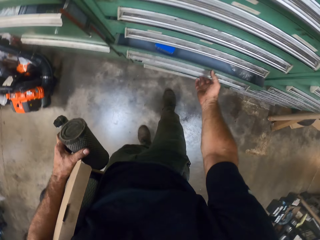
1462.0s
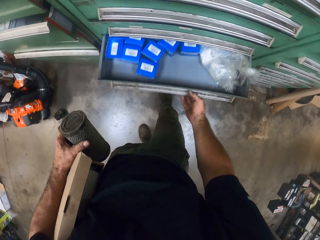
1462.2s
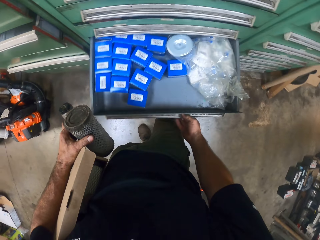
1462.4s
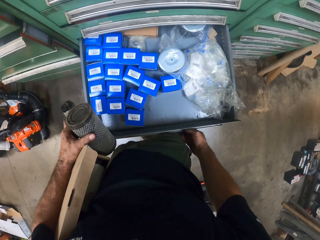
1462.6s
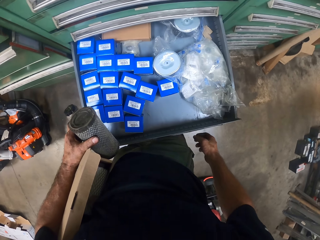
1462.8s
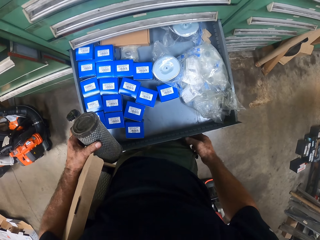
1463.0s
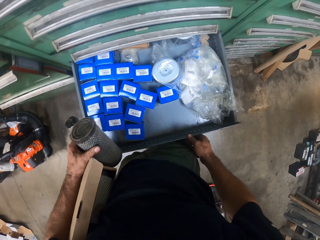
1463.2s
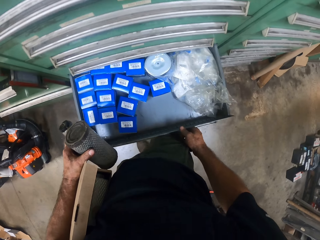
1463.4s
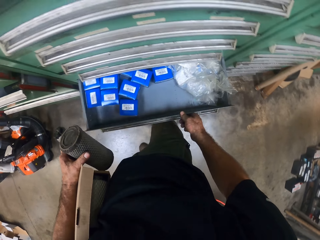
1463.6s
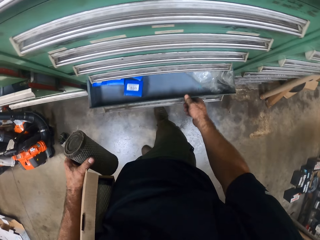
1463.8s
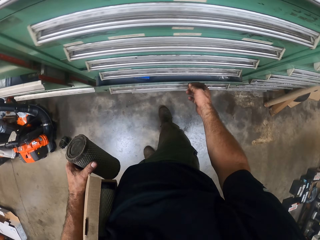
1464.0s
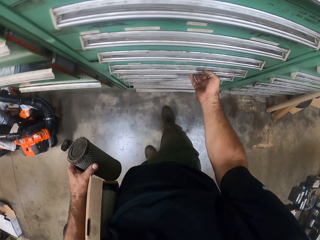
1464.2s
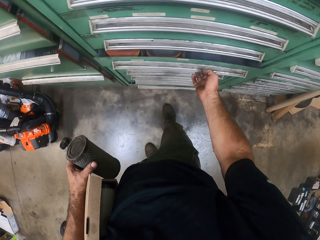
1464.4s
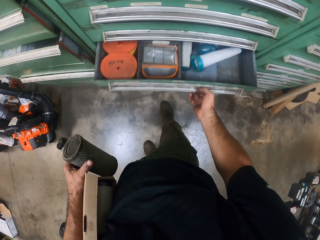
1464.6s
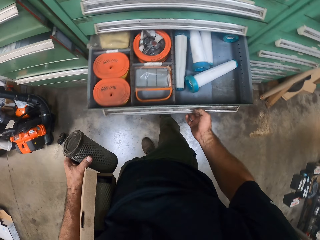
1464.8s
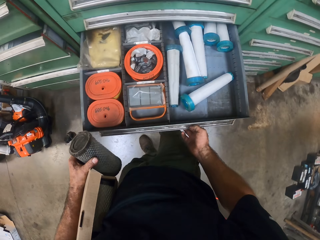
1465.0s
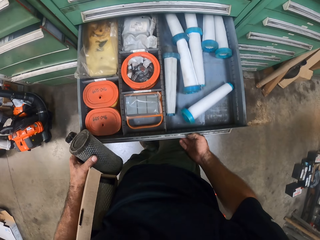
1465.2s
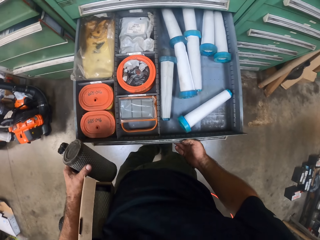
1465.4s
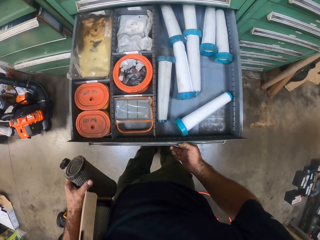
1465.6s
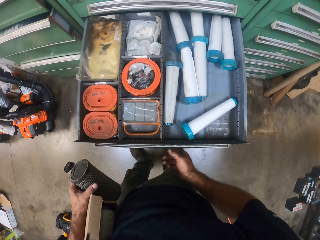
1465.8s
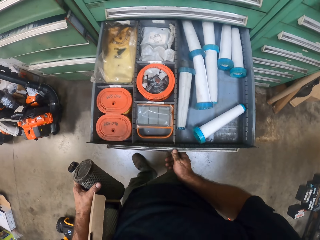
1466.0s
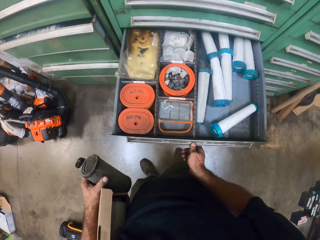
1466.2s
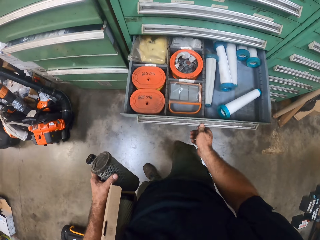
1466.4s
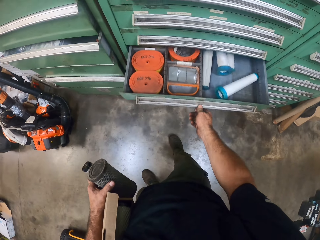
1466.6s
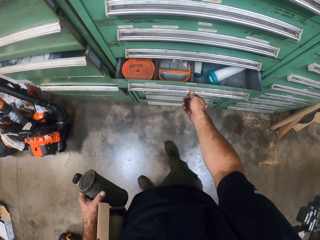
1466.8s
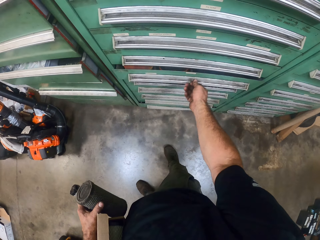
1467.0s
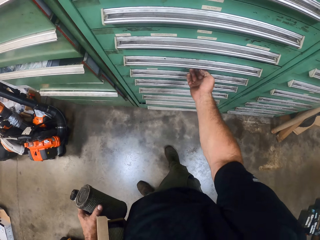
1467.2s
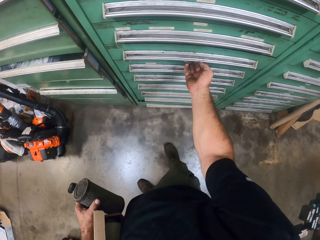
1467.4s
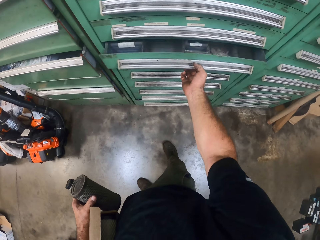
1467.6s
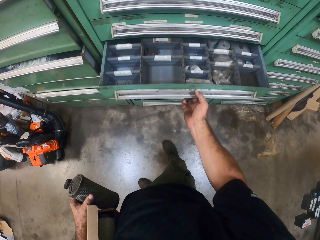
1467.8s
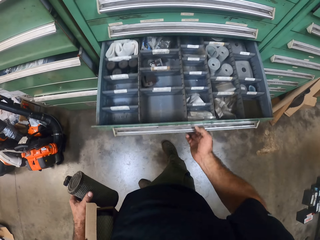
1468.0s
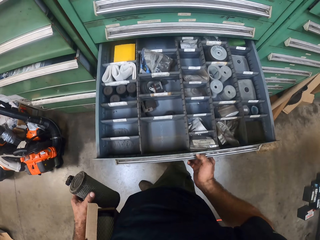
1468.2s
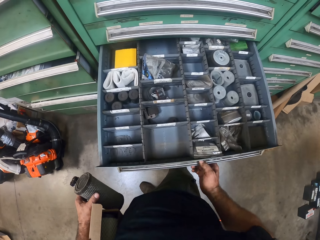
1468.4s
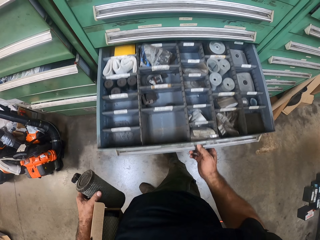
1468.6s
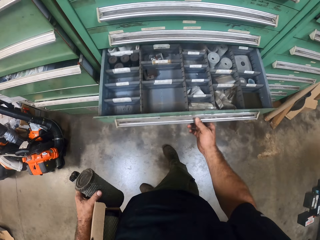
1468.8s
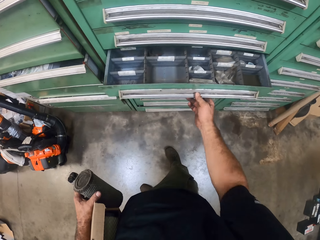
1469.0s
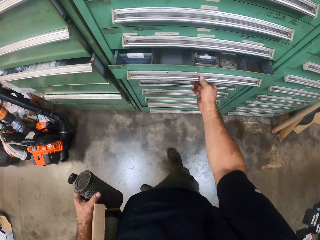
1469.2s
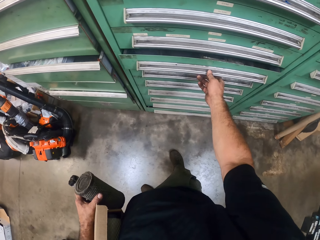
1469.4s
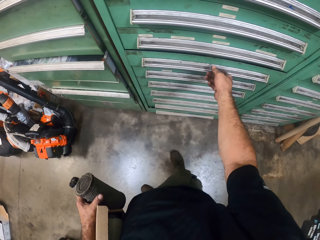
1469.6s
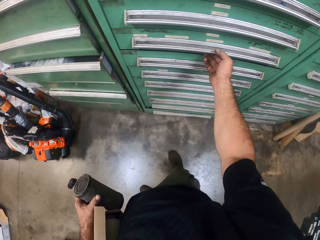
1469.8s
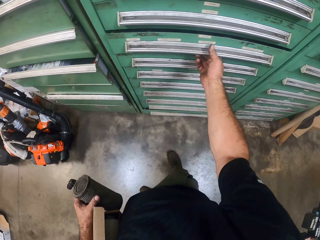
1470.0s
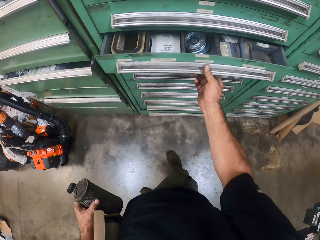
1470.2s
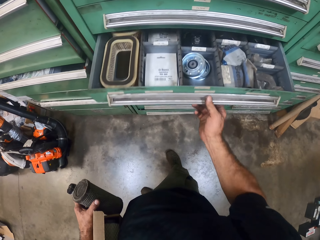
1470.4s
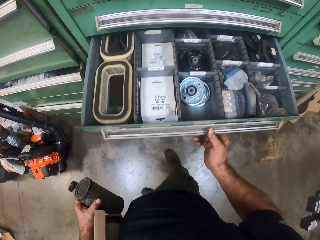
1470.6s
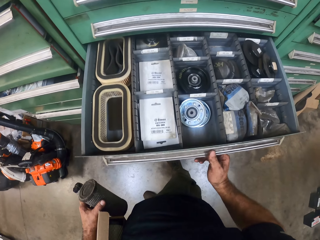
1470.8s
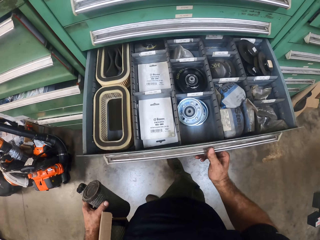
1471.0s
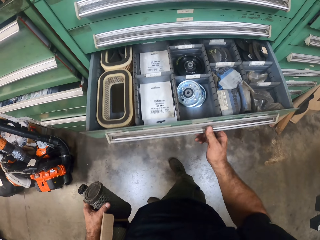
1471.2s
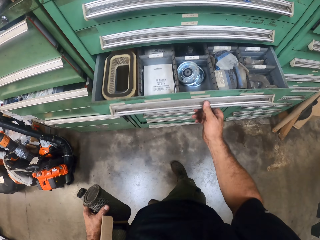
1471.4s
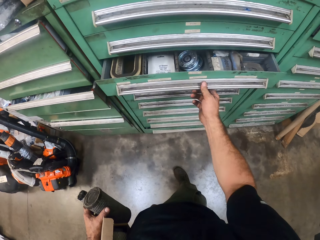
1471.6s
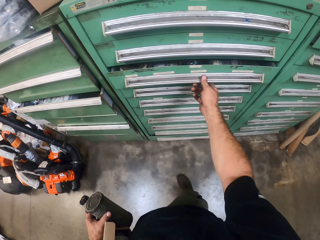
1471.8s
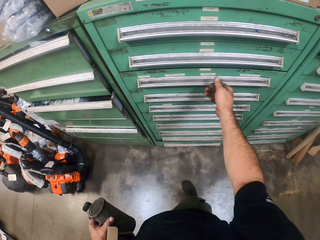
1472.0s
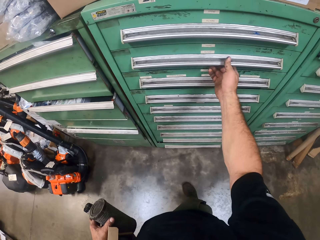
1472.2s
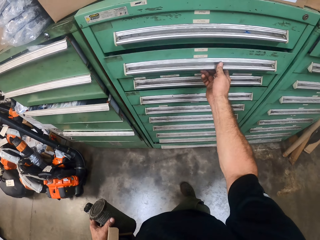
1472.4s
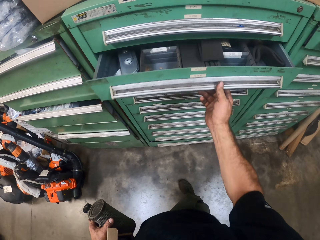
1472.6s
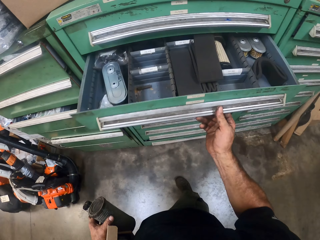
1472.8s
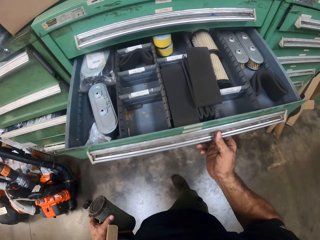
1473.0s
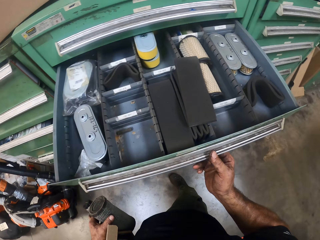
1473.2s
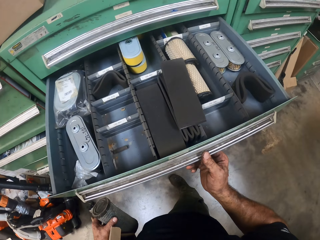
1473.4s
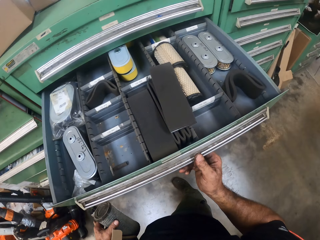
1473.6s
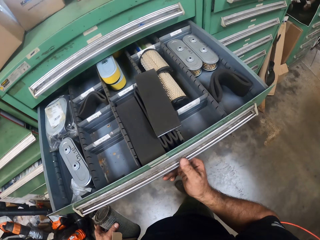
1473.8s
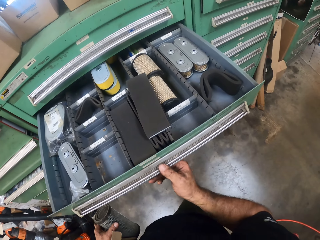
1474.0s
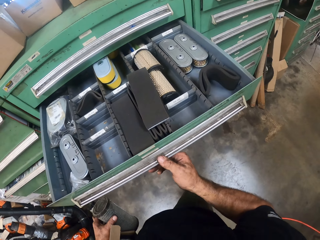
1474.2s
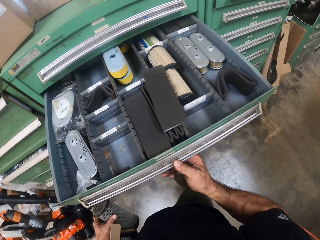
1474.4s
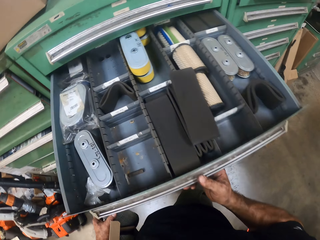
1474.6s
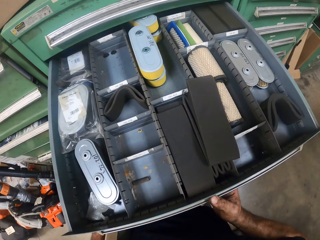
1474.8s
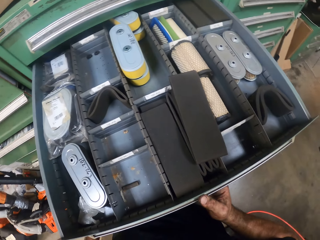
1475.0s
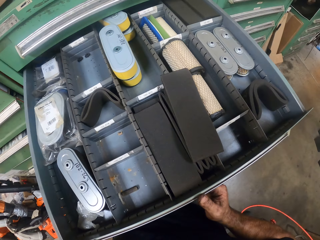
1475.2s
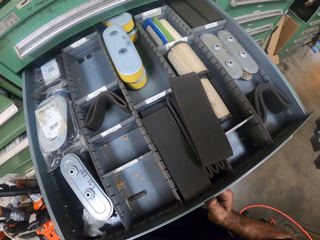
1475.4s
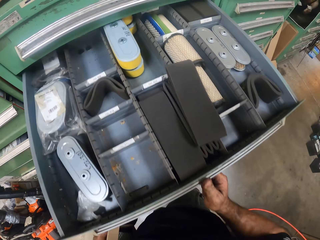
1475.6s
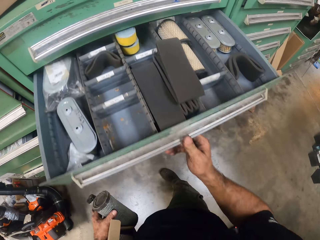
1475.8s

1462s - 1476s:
The camera wearer opens another drawer. They close the drawer. They open another drawer. They close the drawer. They open another drawer. They close the drawer. They open another drawer. They close the drawer. They open another drawer. They look at the drawer.

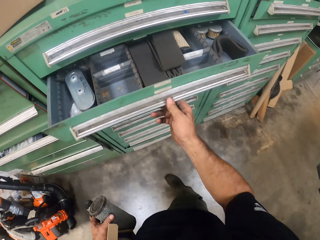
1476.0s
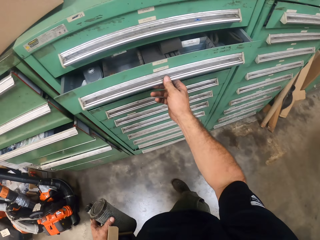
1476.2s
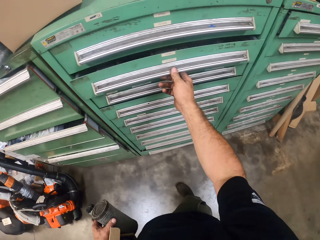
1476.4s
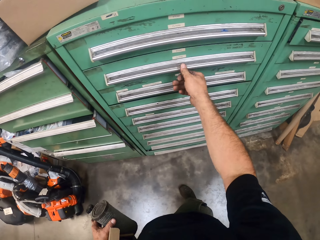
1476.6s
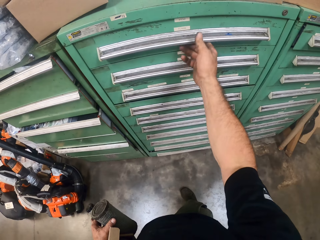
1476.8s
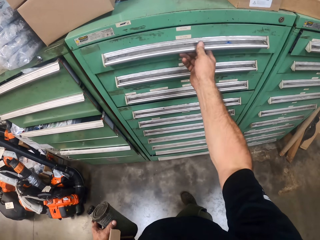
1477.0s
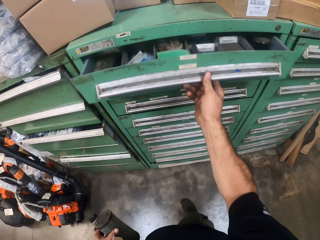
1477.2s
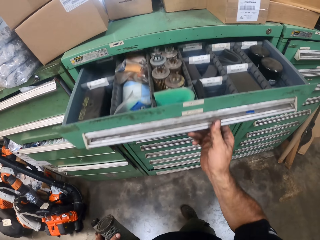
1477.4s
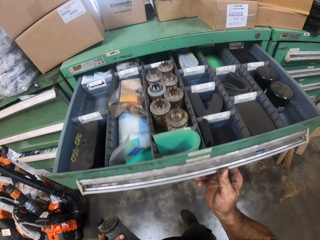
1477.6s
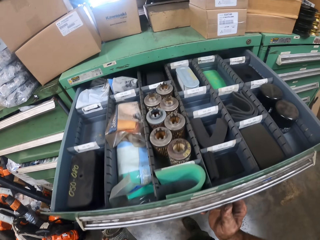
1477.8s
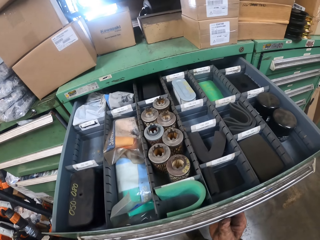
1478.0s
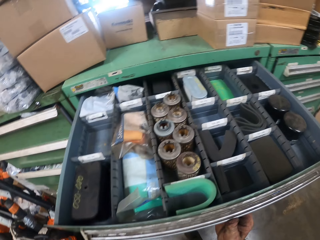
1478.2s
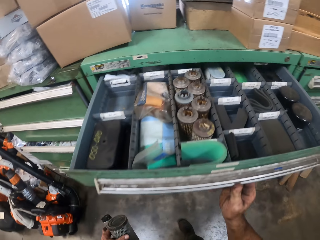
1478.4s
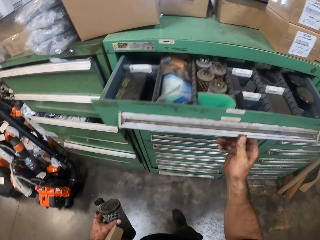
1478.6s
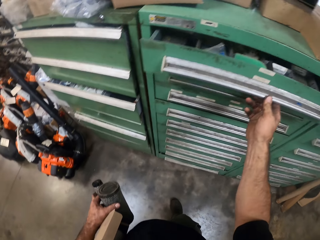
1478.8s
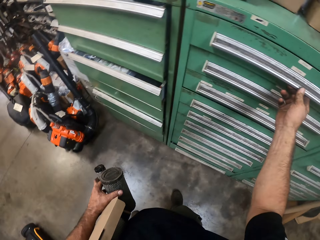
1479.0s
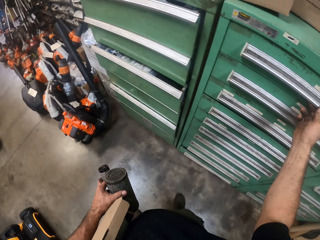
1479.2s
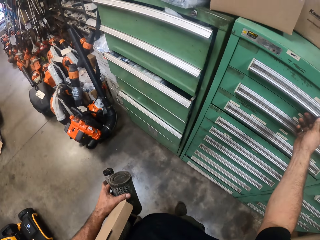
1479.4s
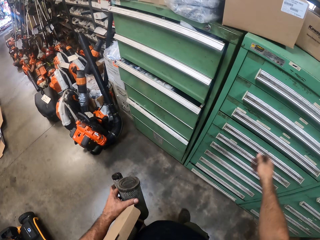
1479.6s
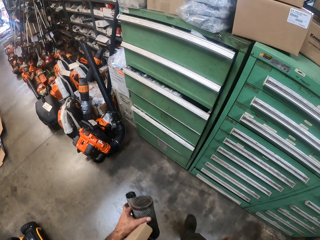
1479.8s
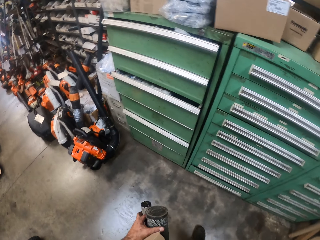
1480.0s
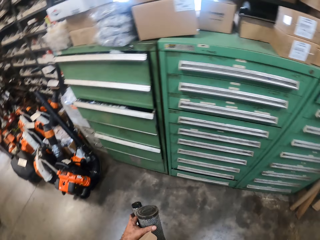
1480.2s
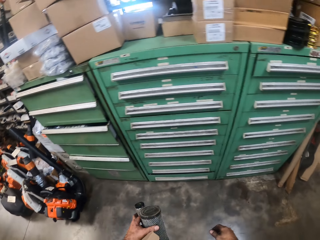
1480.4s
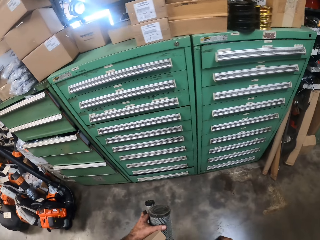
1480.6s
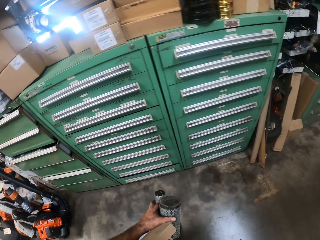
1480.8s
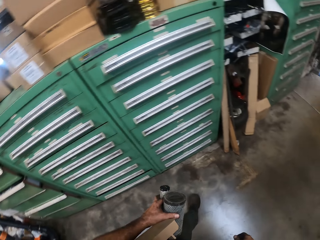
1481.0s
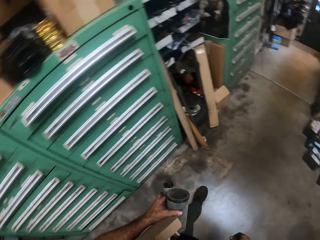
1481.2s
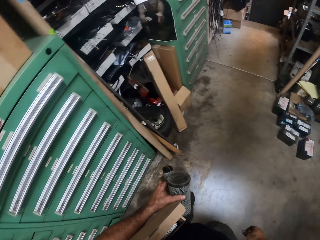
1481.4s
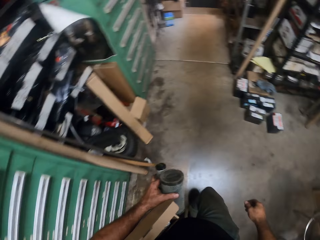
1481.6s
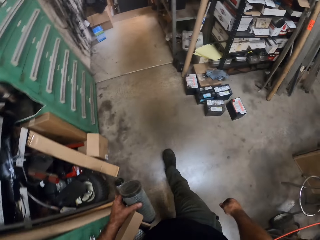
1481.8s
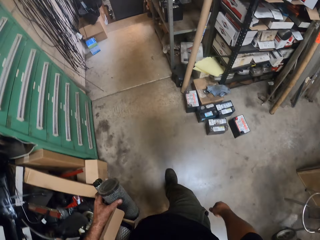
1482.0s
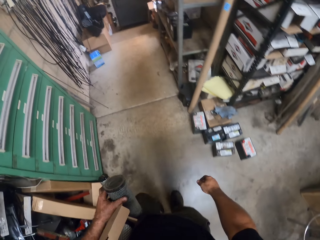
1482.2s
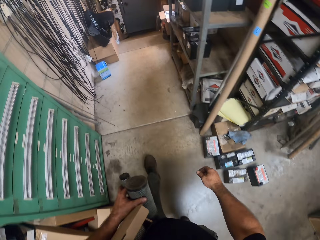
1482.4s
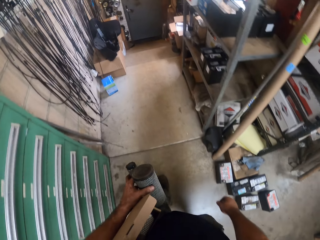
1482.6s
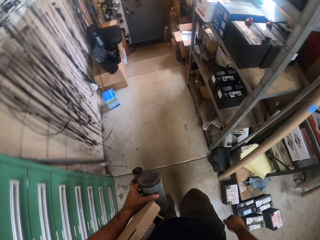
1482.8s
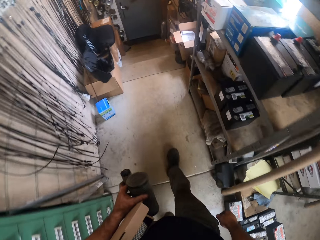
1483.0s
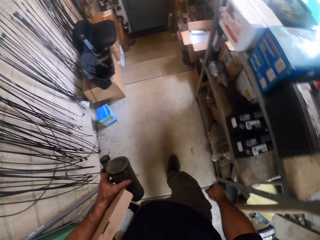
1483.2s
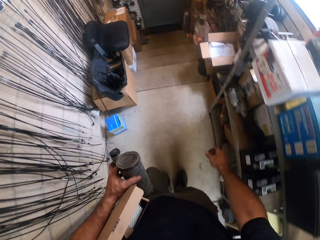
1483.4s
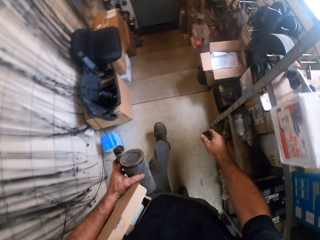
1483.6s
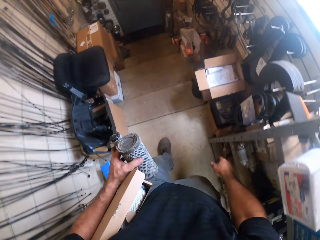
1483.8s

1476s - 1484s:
The camera wearer closes the drawer. They open another drawer. They look at the drawer. They close the drawer. They walk around.
